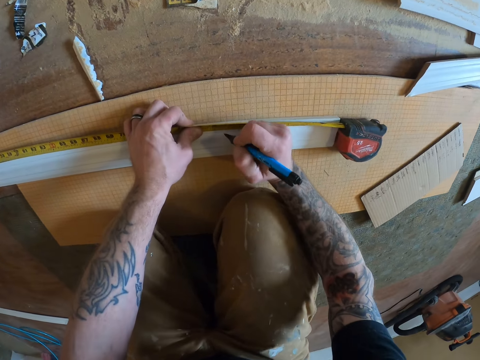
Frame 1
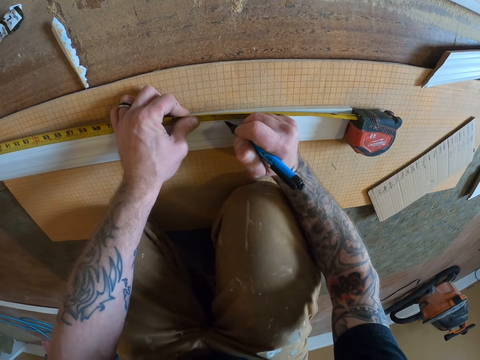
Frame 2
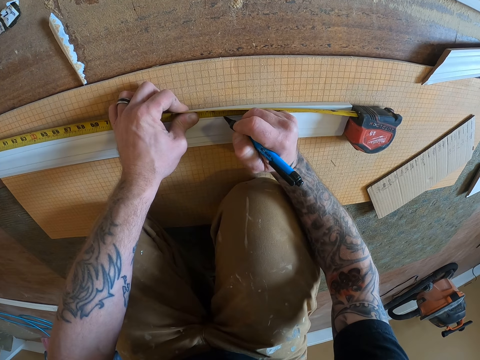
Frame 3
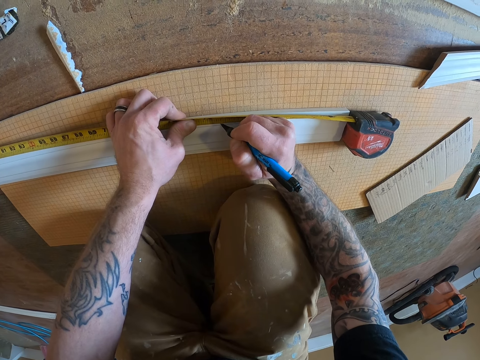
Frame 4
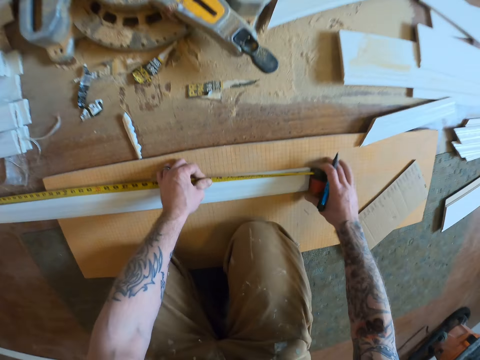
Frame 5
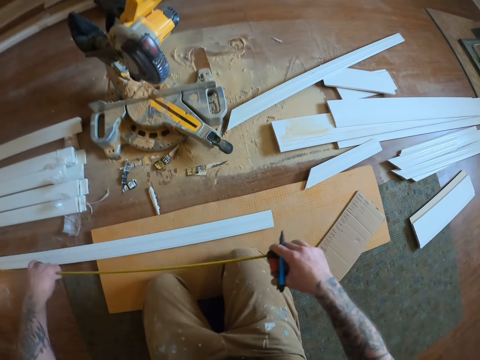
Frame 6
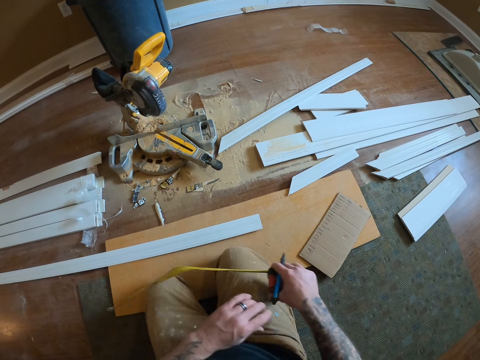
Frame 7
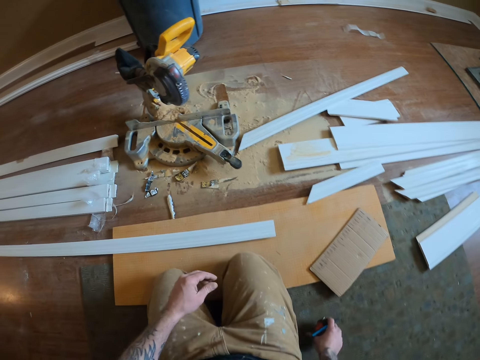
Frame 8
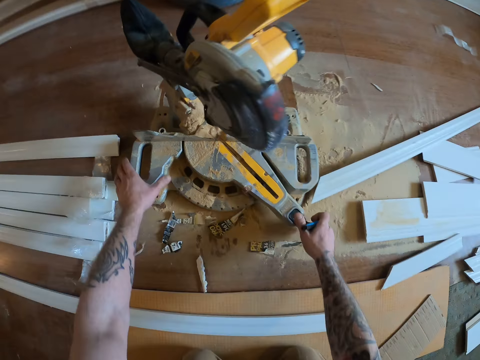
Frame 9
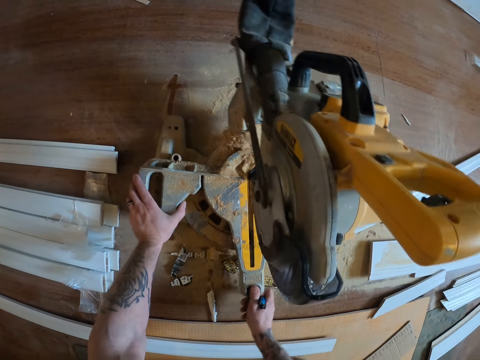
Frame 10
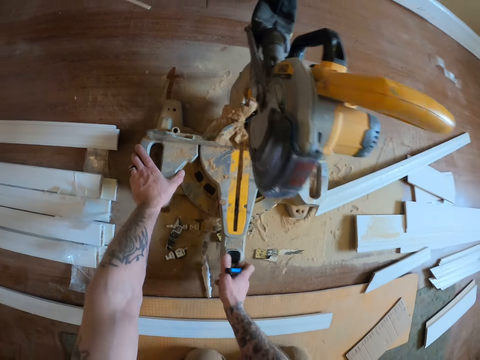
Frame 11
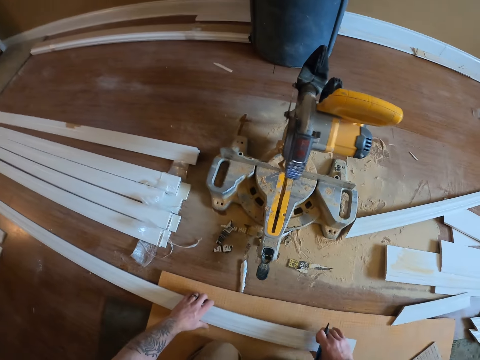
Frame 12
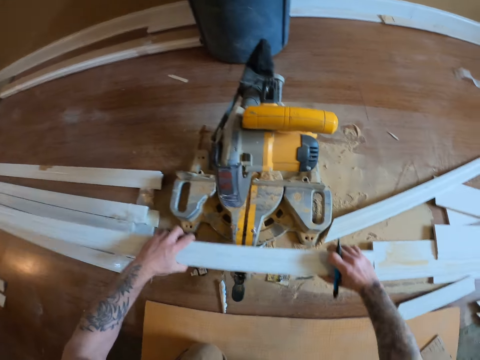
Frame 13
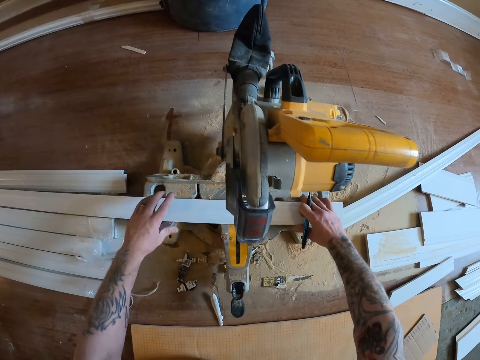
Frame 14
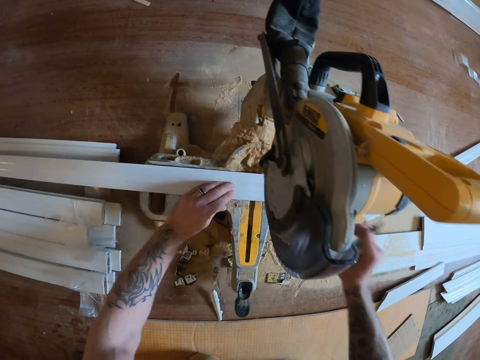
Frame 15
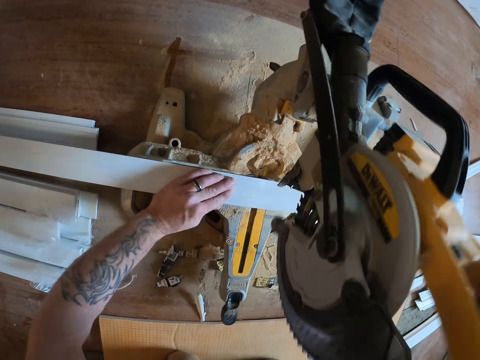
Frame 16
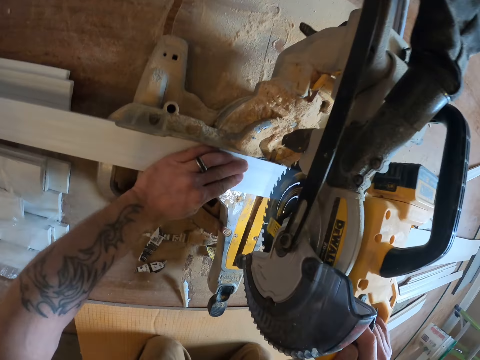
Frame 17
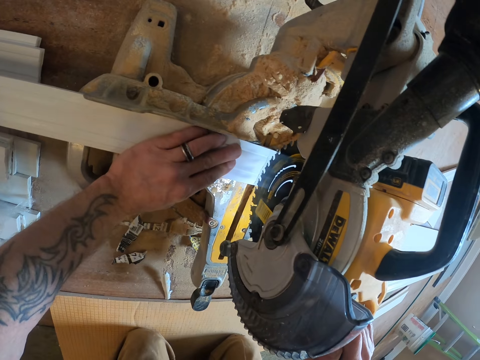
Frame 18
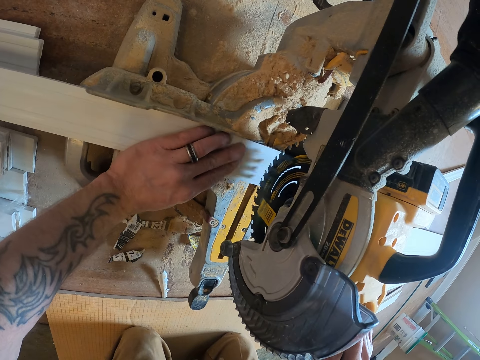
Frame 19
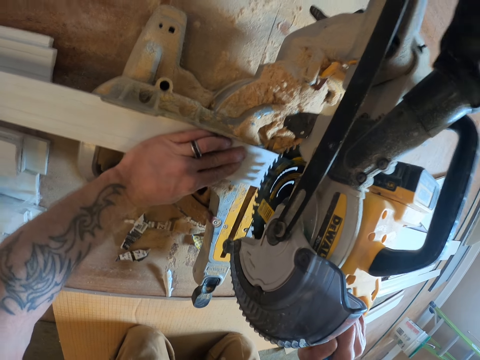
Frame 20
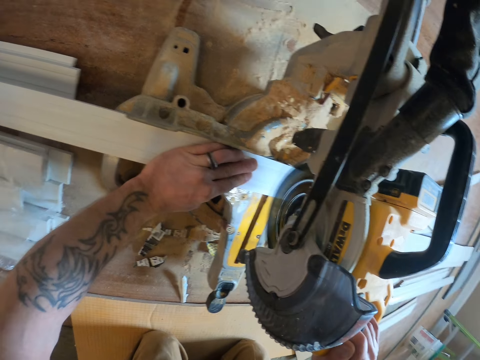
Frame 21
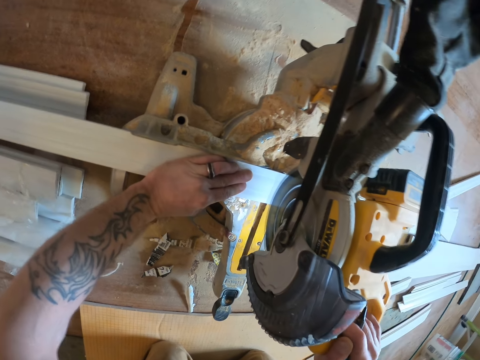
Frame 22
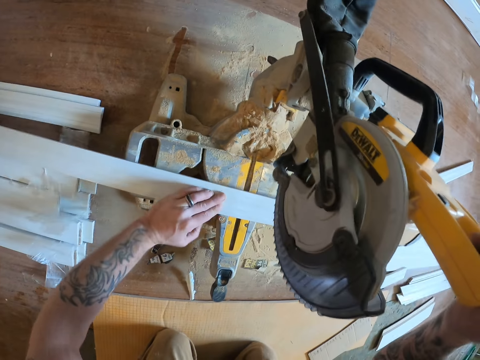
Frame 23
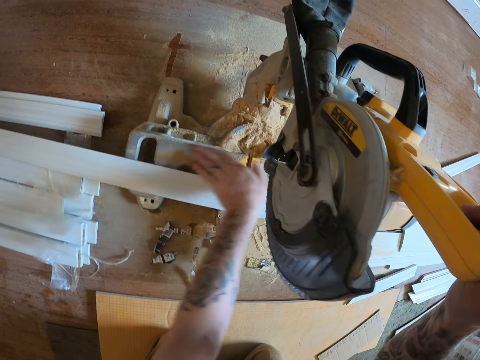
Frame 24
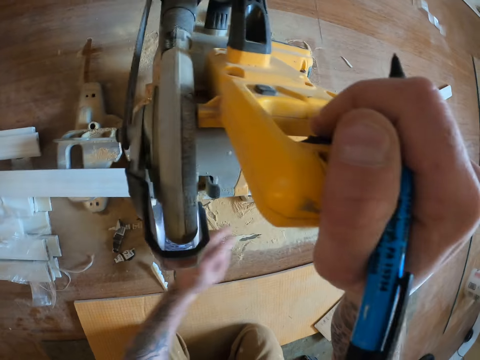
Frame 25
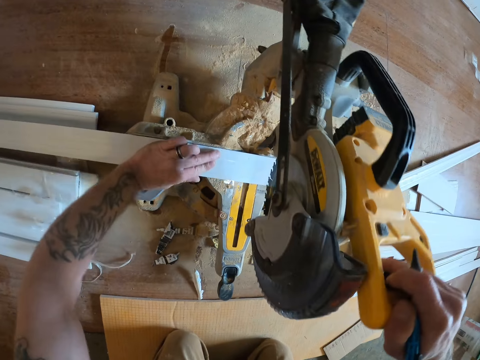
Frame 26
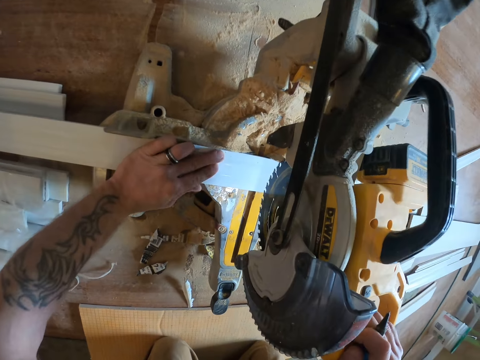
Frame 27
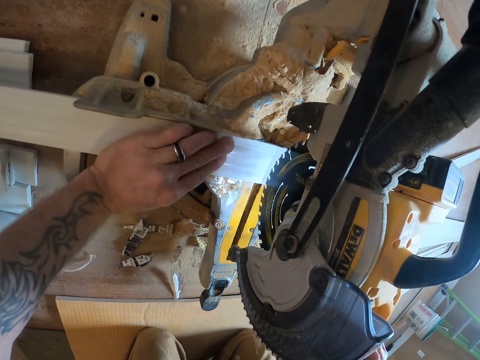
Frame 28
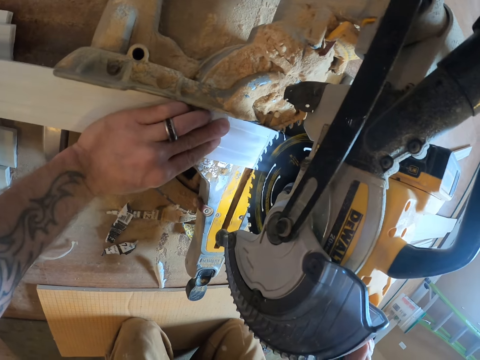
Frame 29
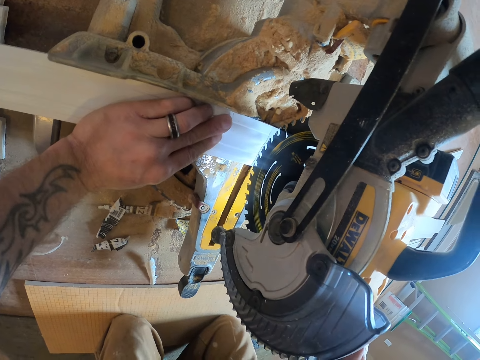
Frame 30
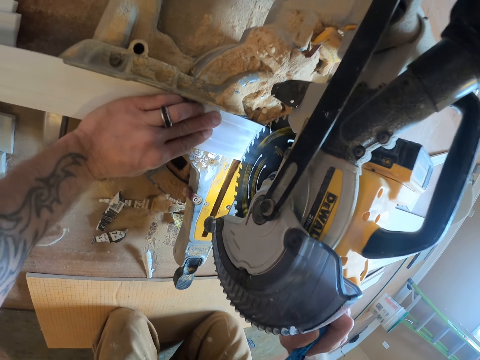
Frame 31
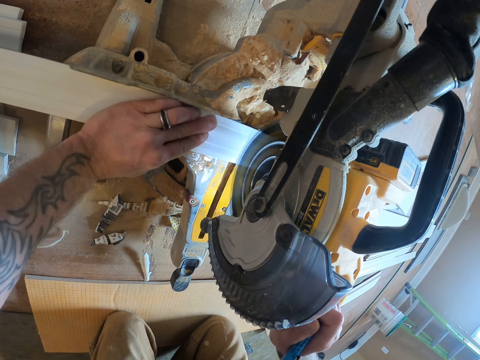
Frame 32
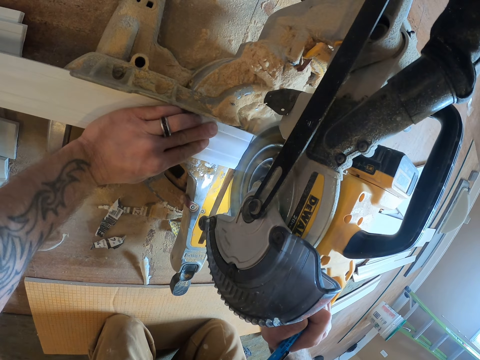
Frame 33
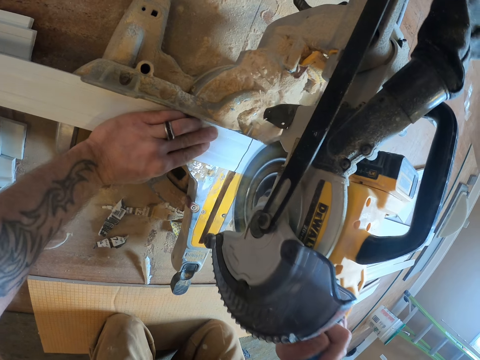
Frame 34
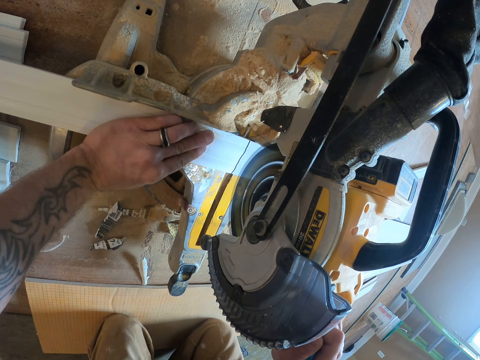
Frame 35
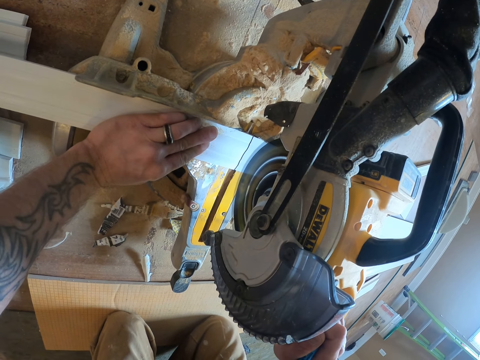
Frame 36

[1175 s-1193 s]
The camera wearer marks the wood piece with a pen. He picks the tape measure and puts the tape measure down. He turns the circular saw. He picks the wood piece and places the wood piece on the circular saw handle. He pulls down the circular saw handle. He cuts the wood piece. He wipes dust on the circular saw with his hands. He pulls down the circular saw handle. He cuts the wood piece.

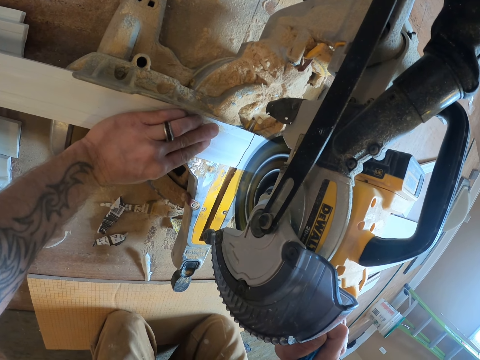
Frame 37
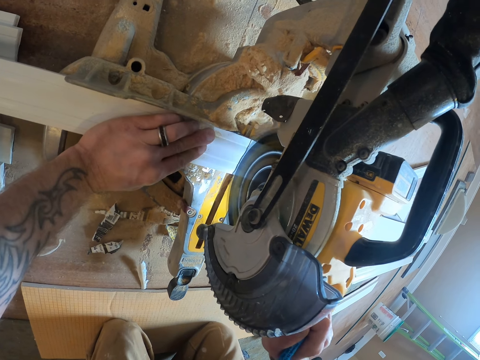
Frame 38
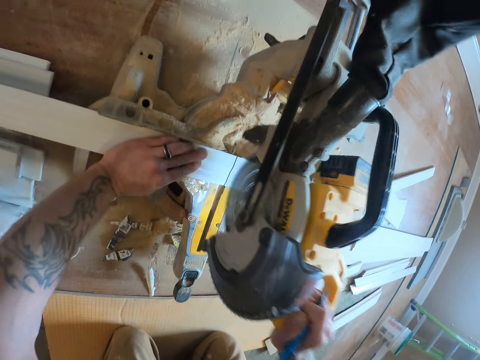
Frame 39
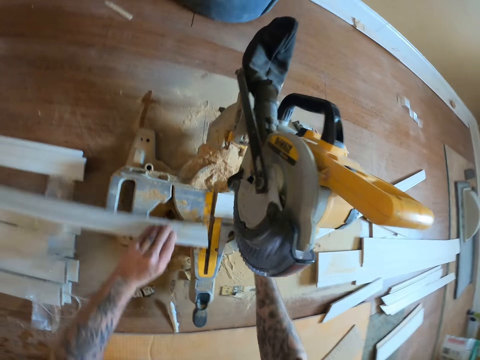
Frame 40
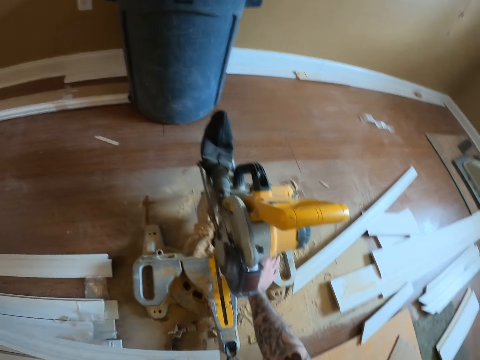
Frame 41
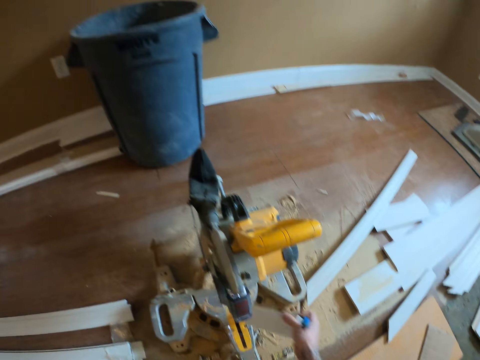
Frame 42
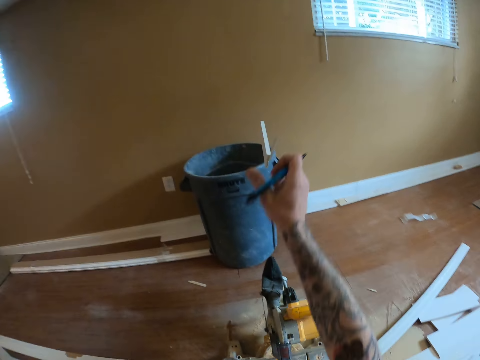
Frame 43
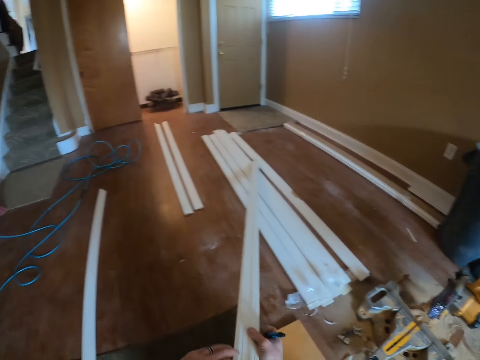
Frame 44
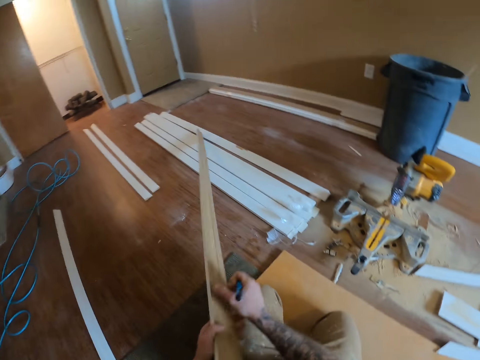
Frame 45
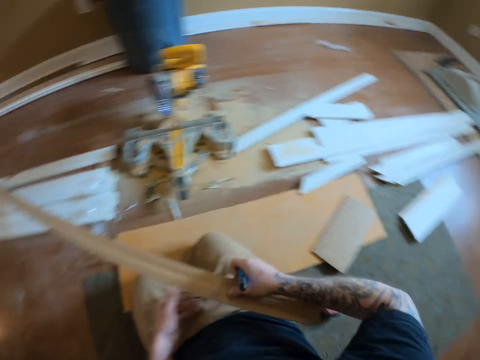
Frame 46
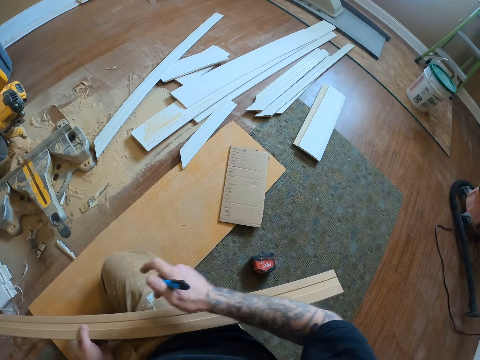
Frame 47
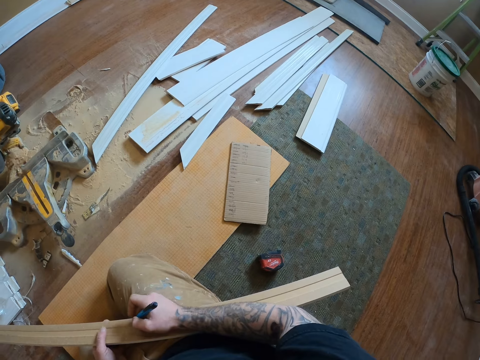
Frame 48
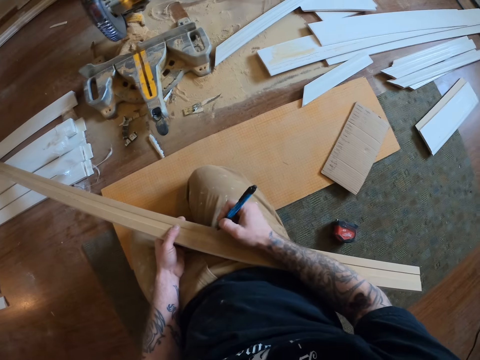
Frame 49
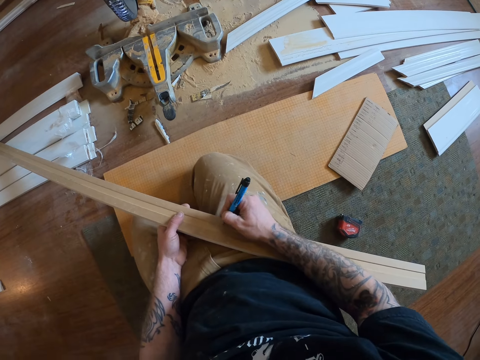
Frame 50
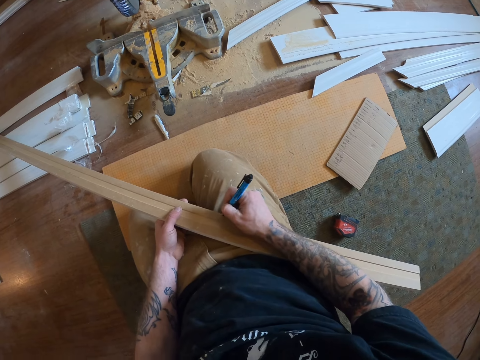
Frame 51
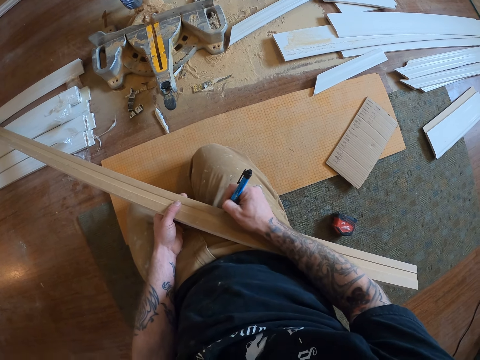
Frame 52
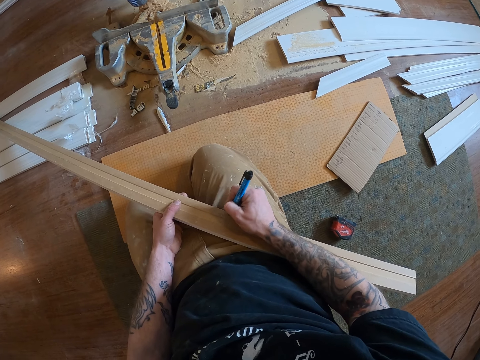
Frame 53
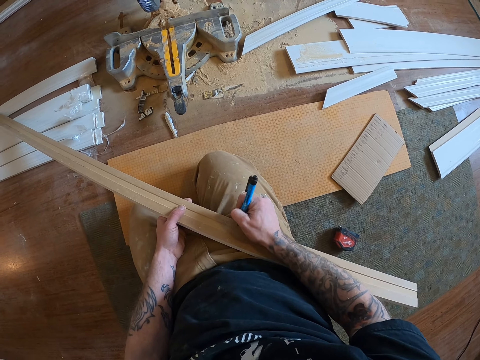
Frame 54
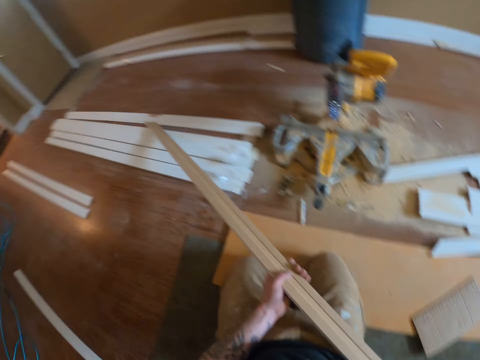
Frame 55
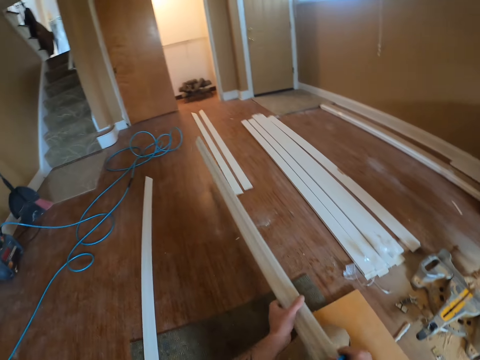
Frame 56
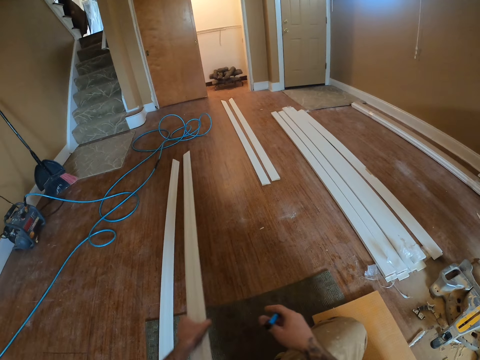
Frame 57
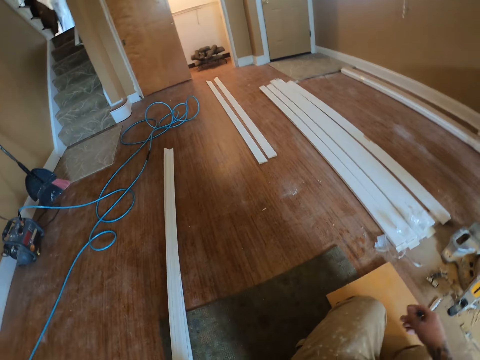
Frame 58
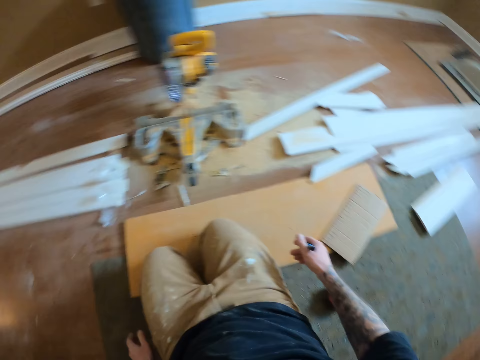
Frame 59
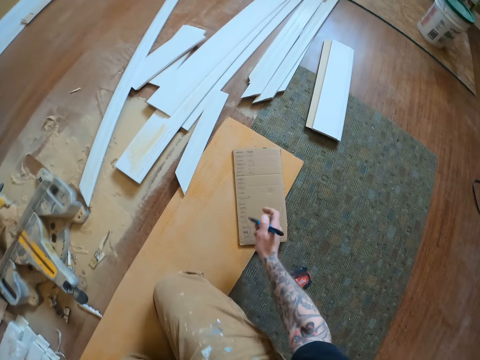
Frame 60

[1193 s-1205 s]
The camera wearer picks the wood piece and throws the wood piece in the bin. They hold a wood piece. They mark the wood piece with a pen. They put down the wood piece.
